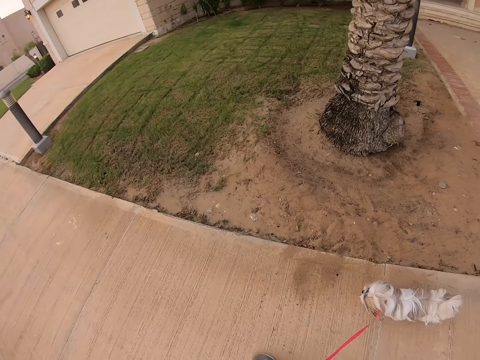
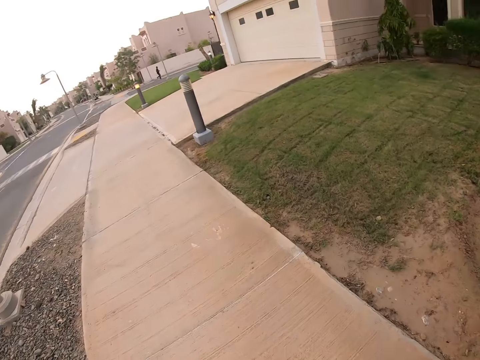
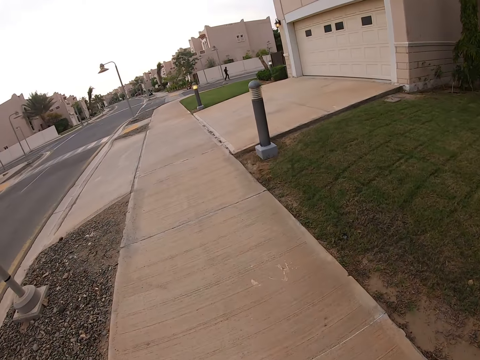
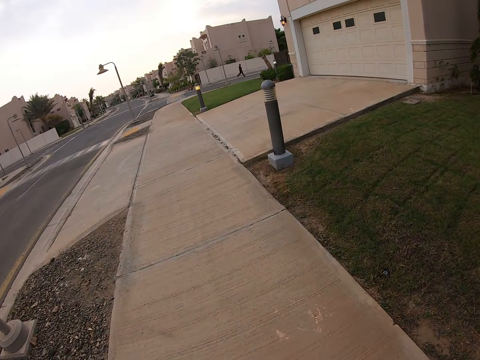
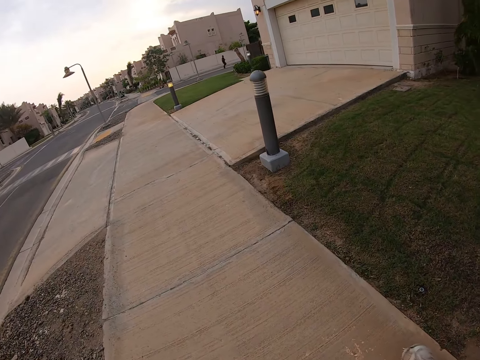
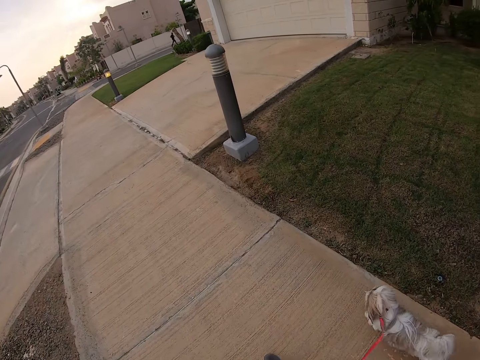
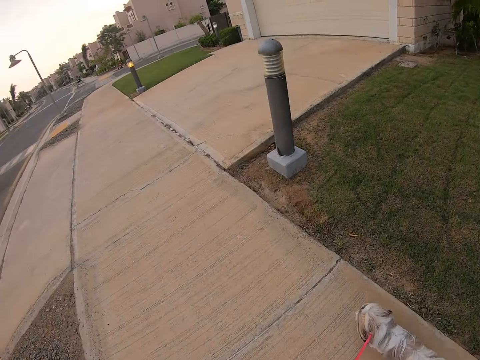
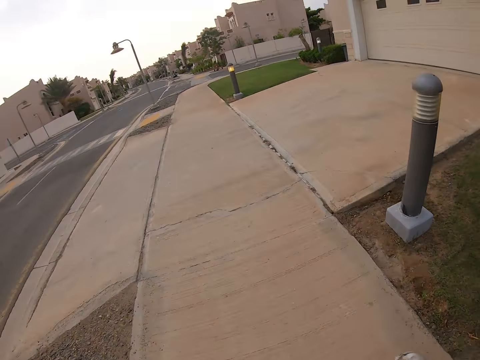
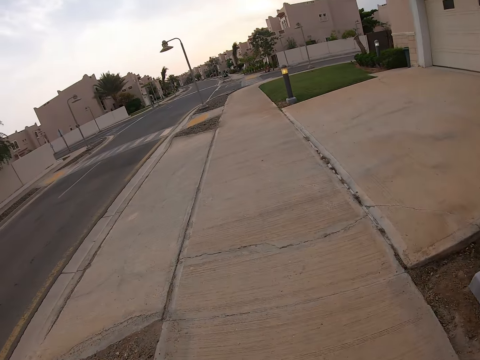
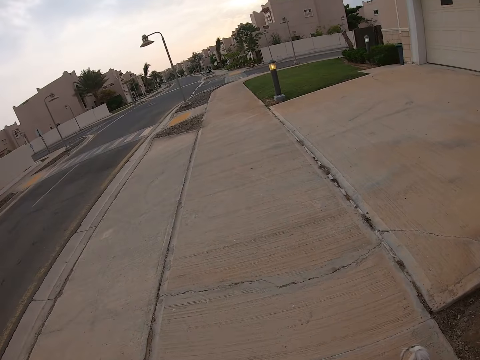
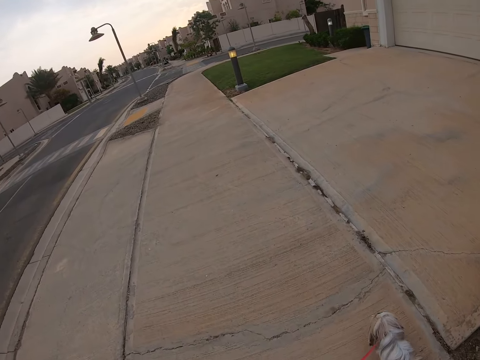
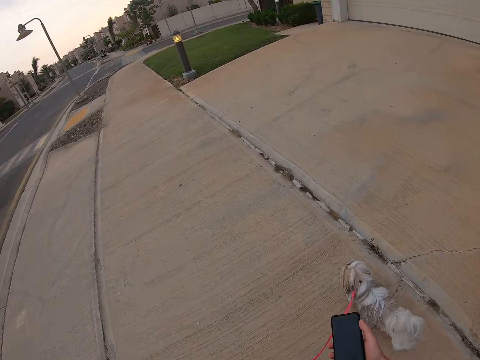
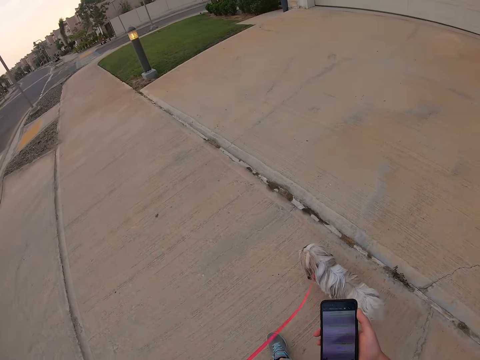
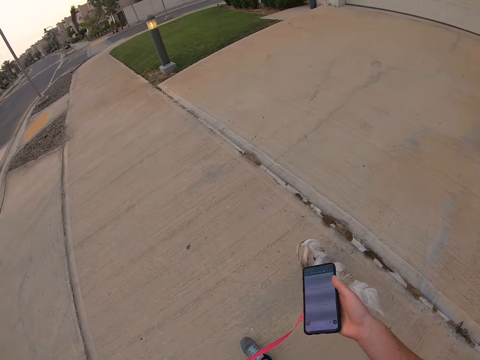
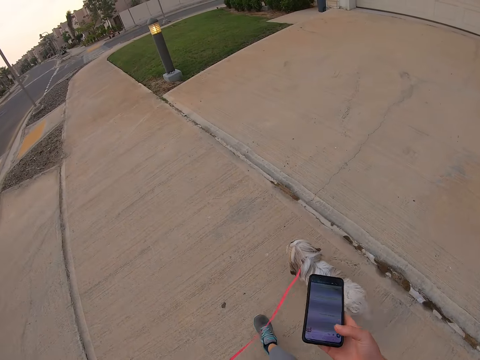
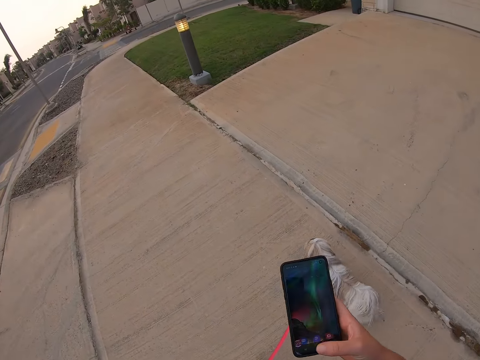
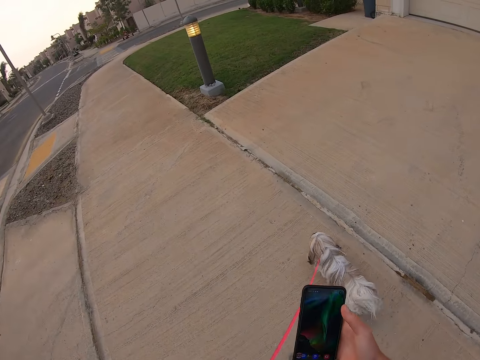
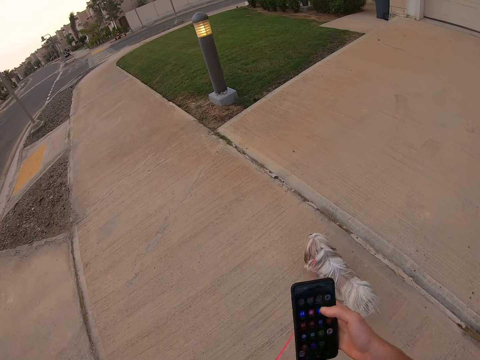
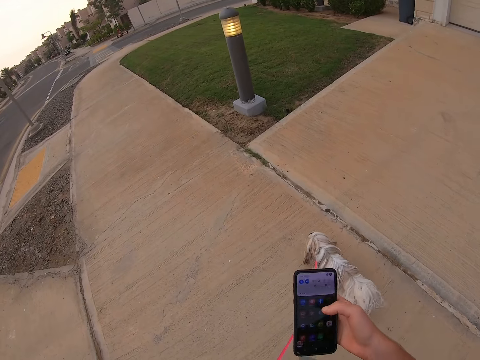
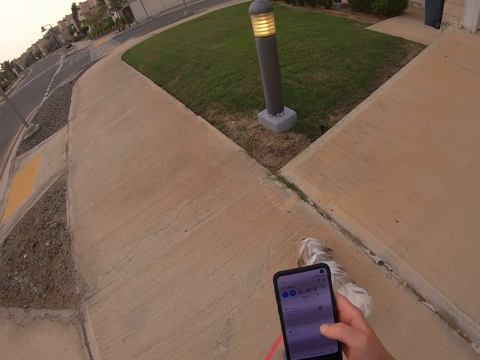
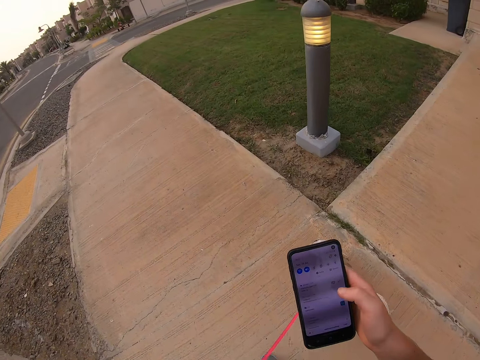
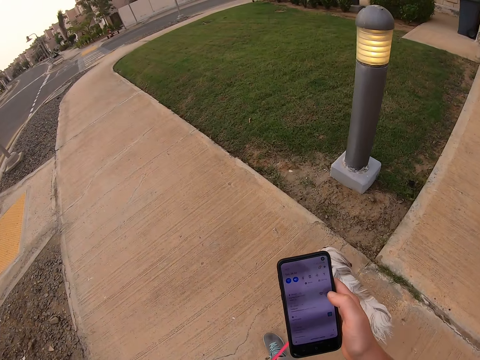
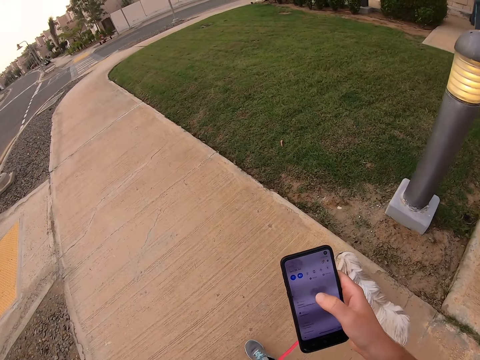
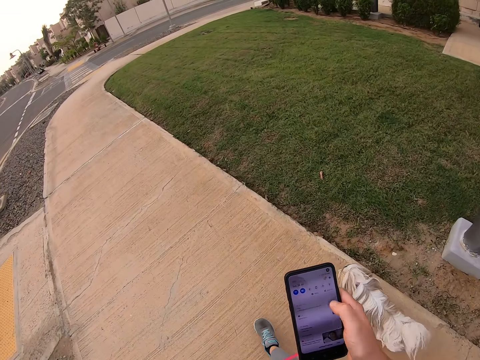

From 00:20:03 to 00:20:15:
The camera wearer operates his phone.

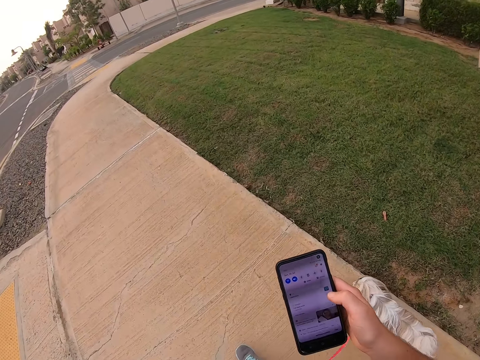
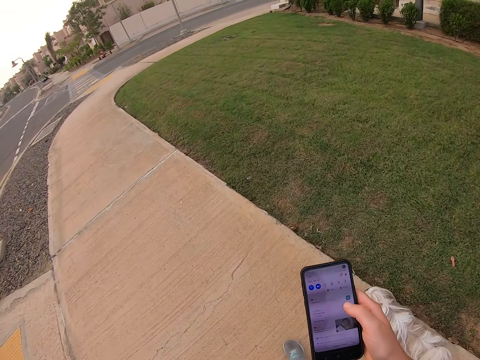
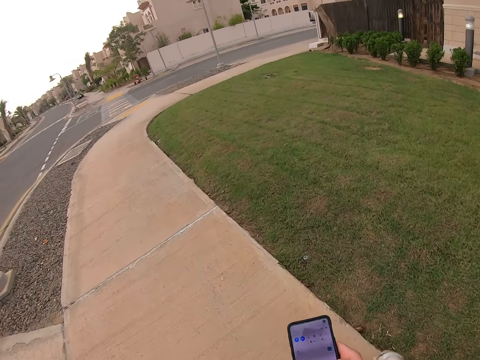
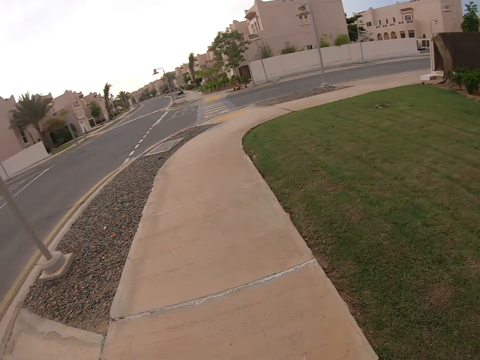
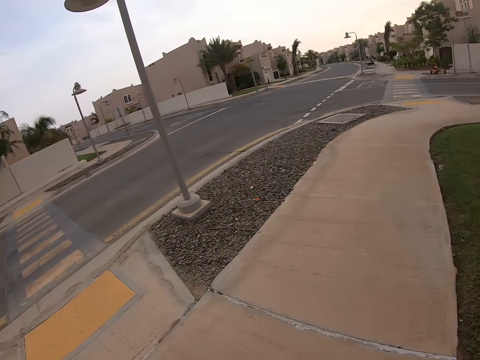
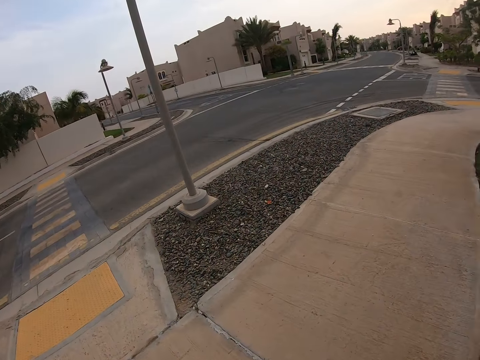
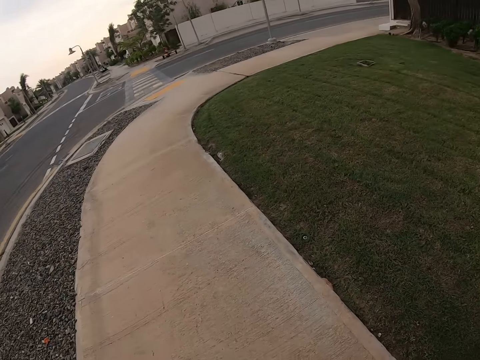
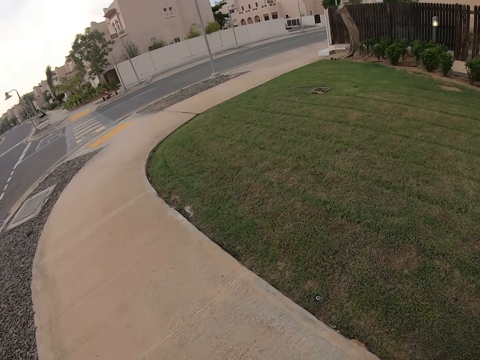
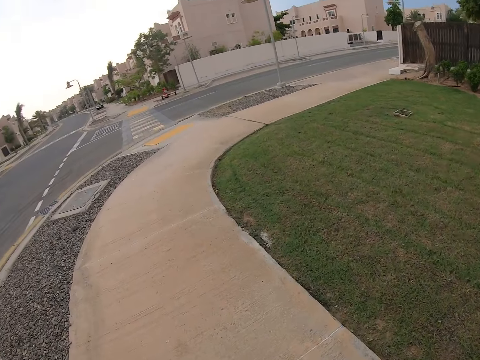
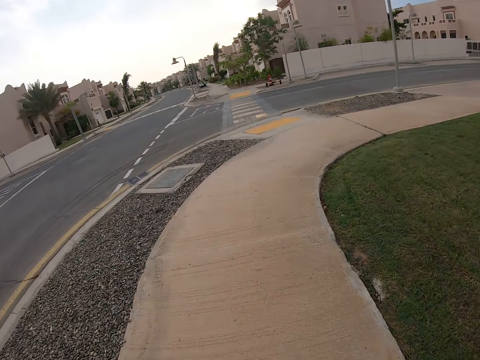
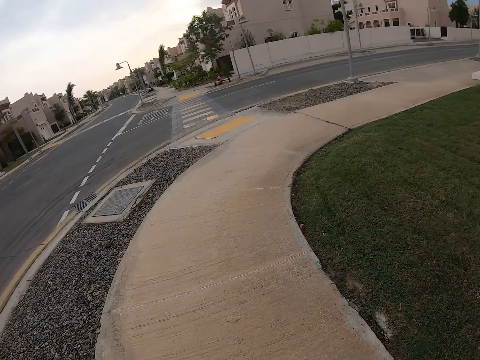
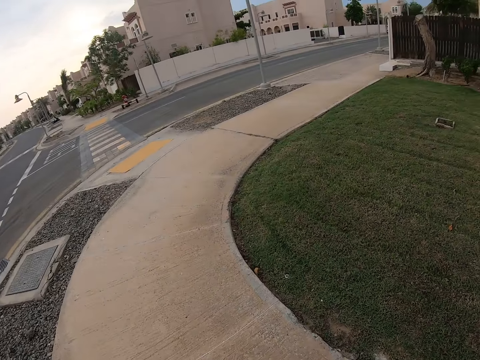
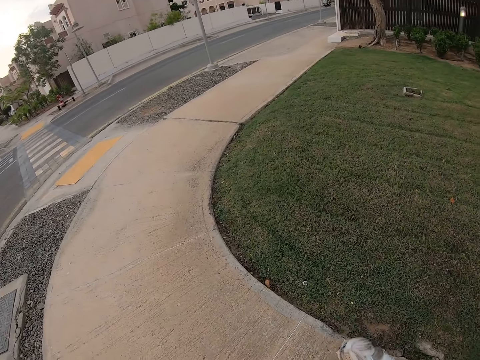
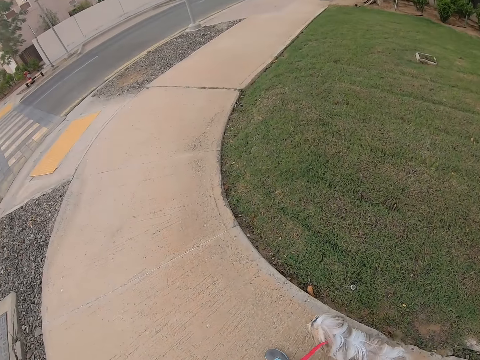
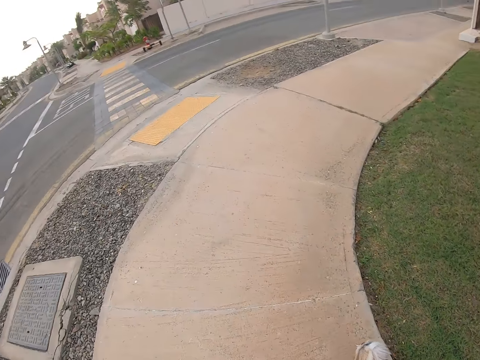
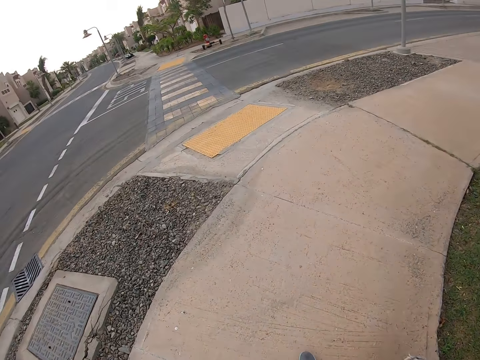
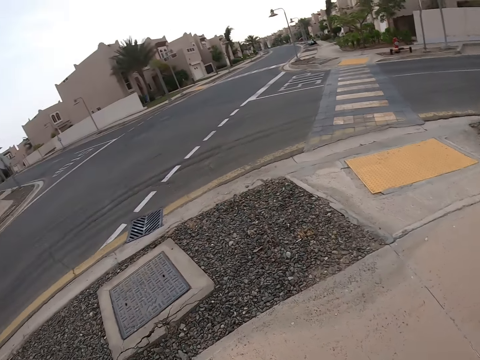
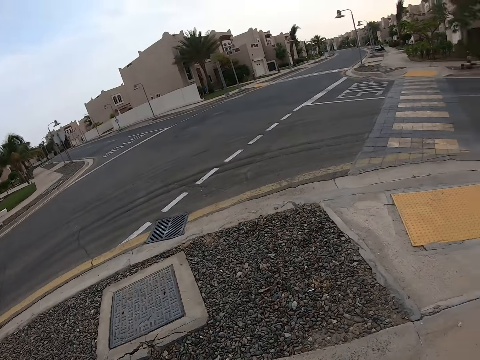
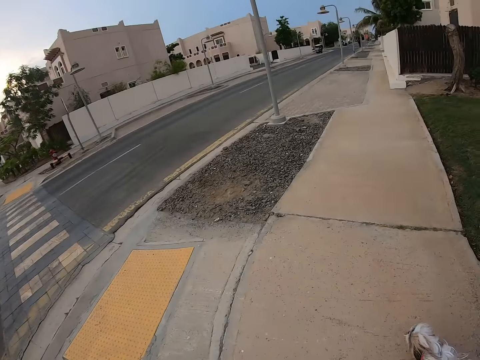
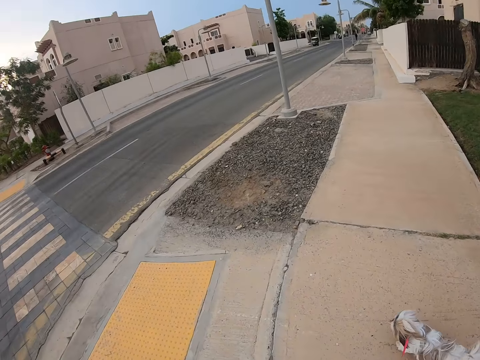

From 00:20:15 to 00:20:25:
The camera wearer looks around the road. They walk in the pavement with a pet dog.

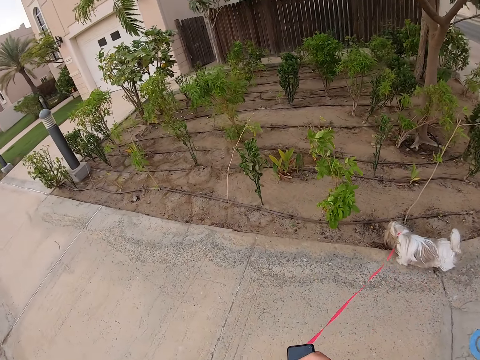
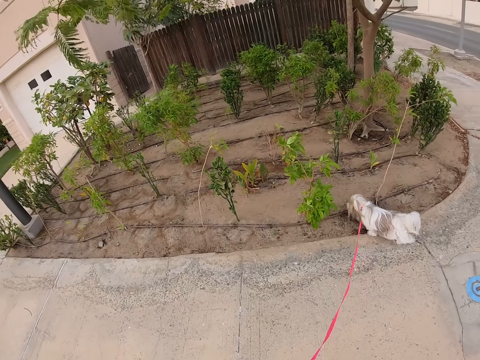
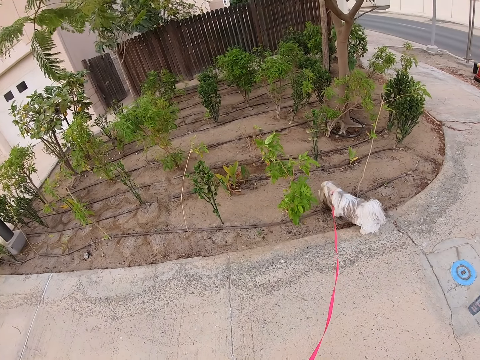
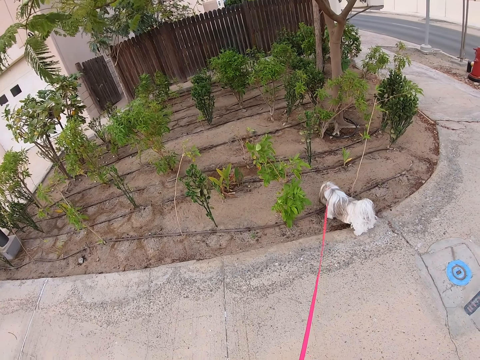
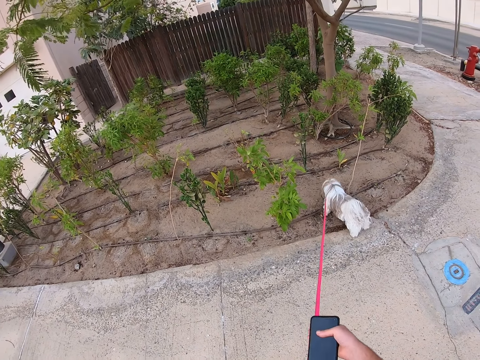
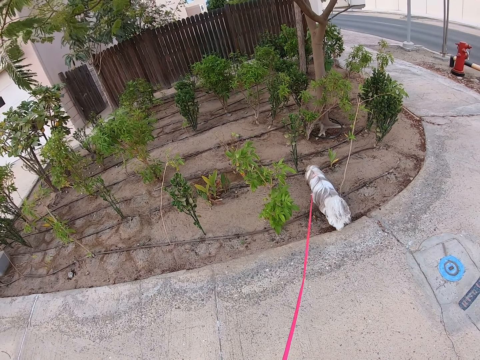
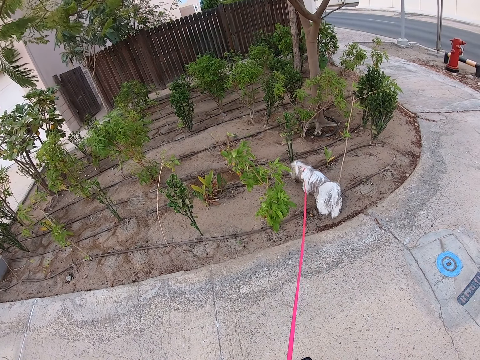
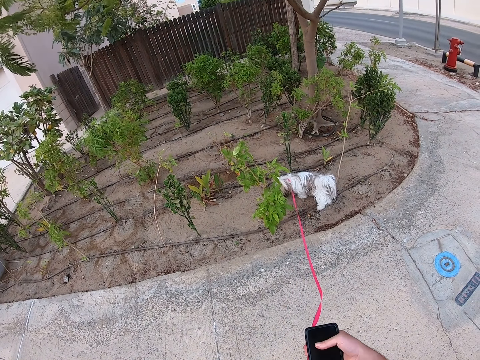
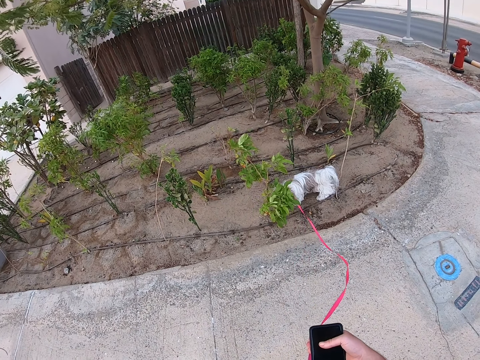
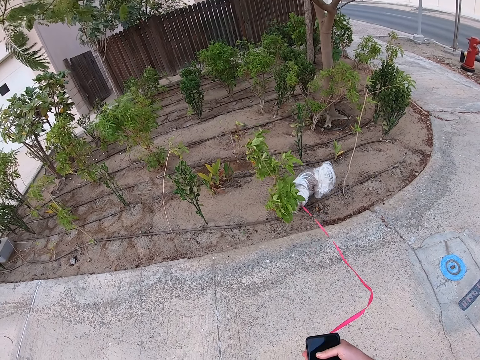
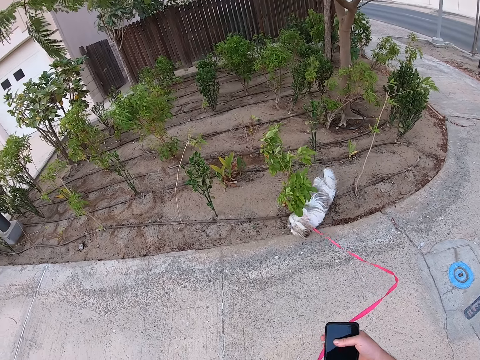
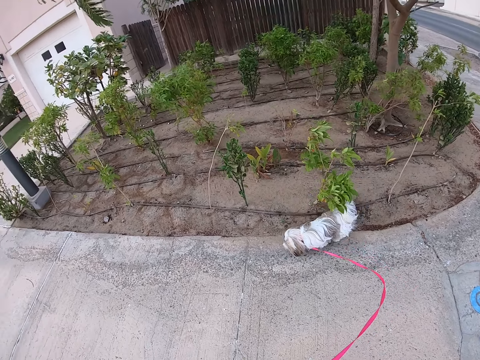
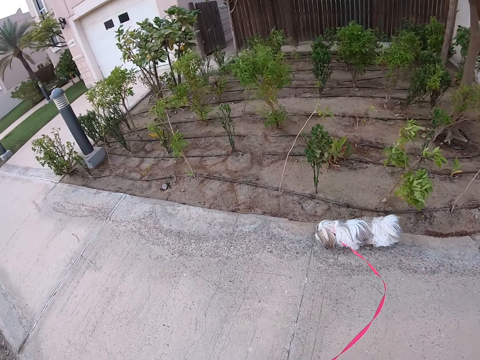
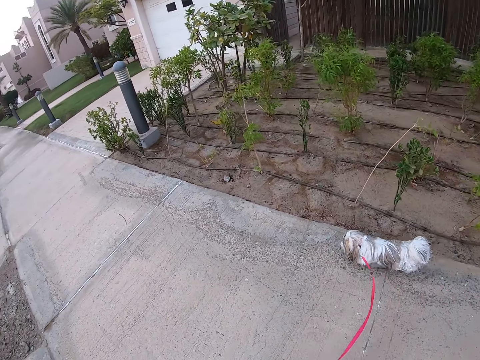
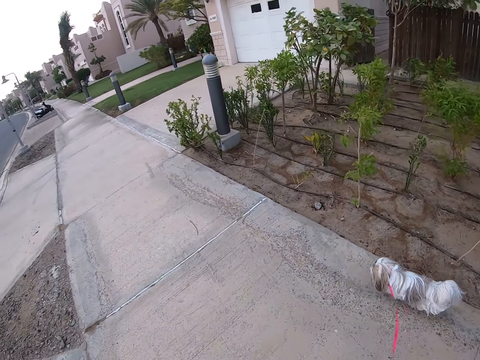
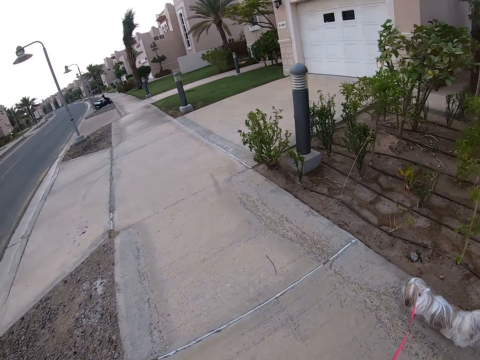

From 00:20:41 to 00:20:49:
The camera wearer stops in the pavement with the pet dog. They walk in the pavement with the pet dog.
